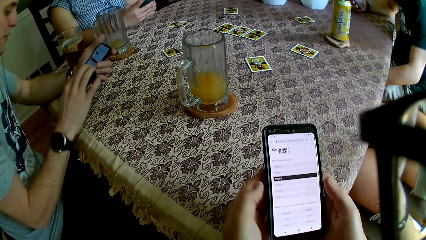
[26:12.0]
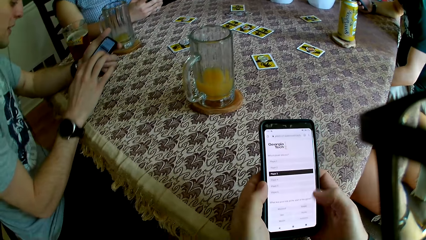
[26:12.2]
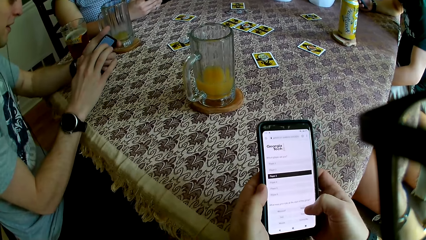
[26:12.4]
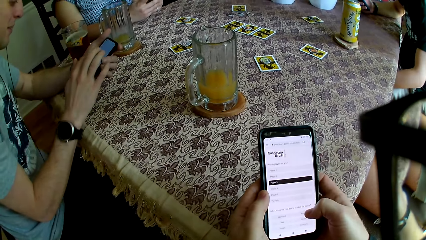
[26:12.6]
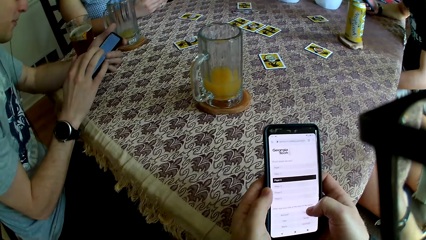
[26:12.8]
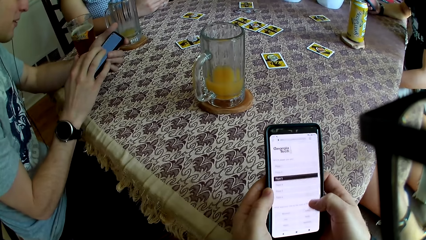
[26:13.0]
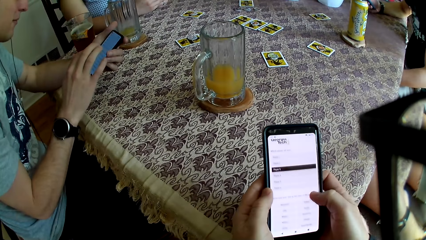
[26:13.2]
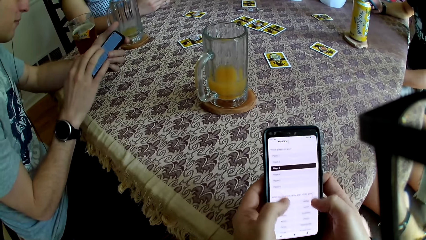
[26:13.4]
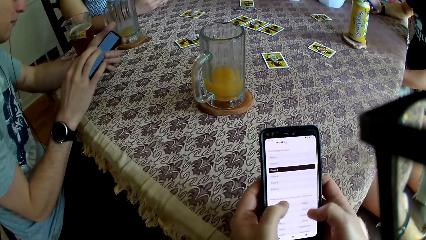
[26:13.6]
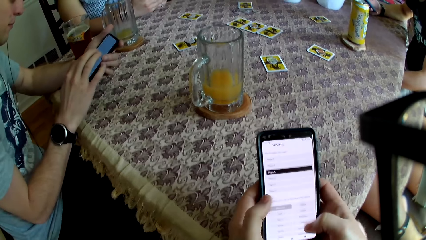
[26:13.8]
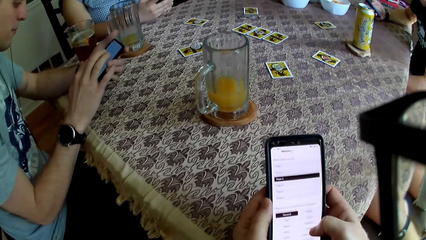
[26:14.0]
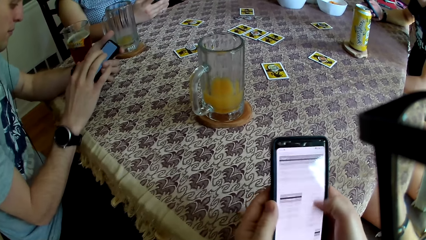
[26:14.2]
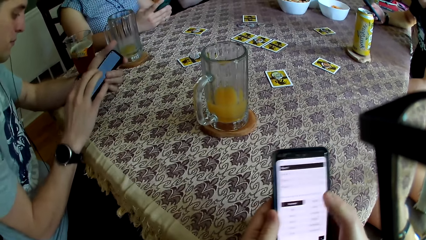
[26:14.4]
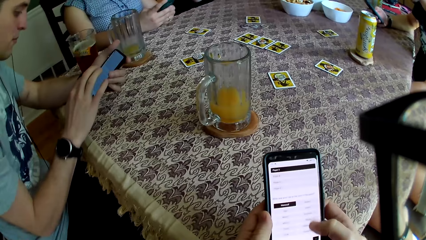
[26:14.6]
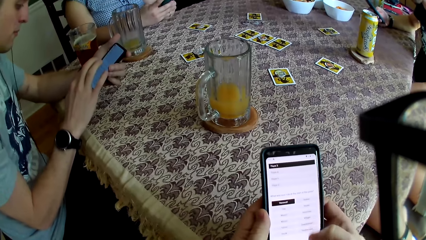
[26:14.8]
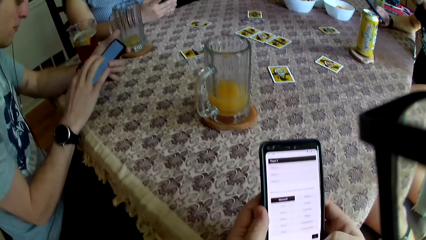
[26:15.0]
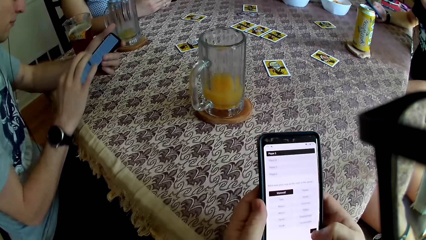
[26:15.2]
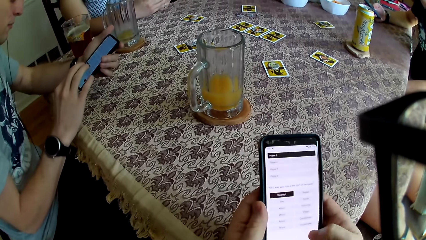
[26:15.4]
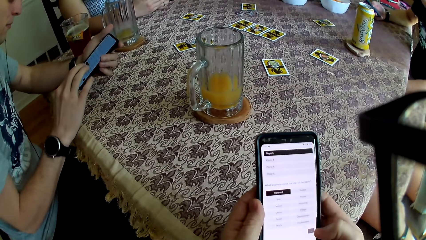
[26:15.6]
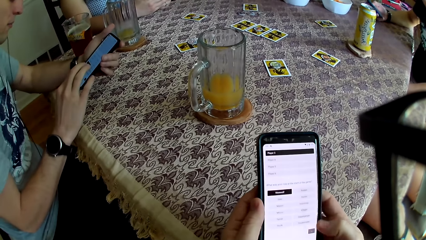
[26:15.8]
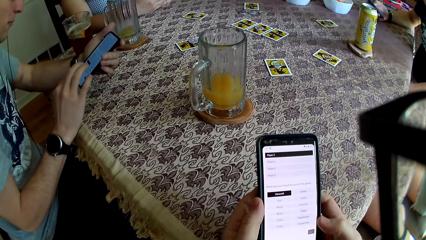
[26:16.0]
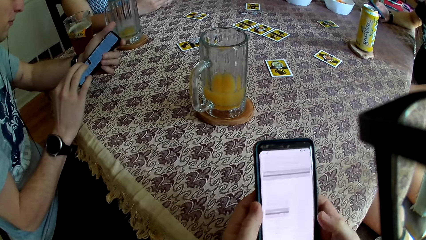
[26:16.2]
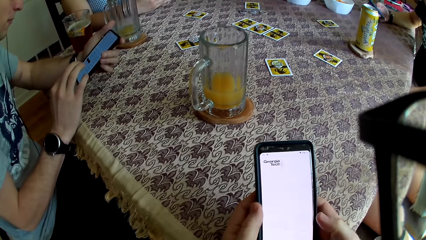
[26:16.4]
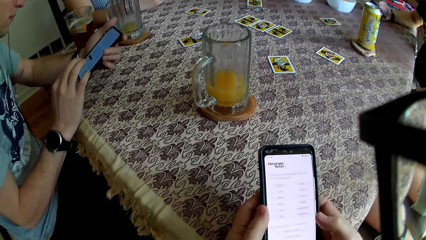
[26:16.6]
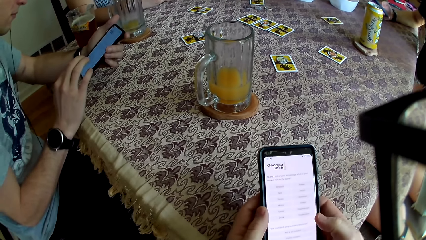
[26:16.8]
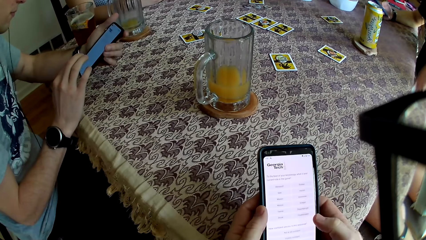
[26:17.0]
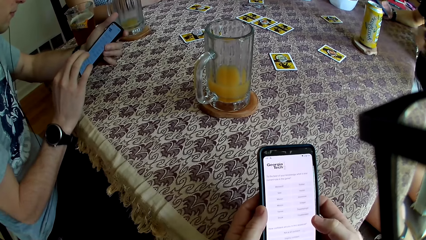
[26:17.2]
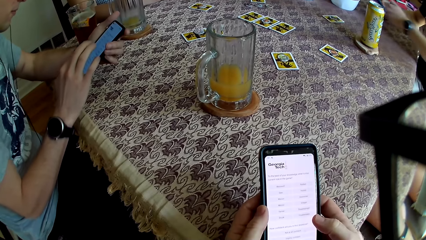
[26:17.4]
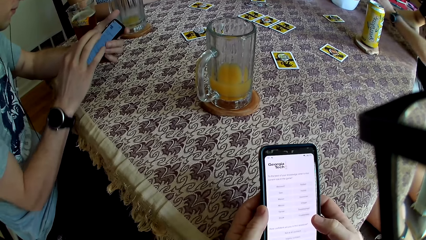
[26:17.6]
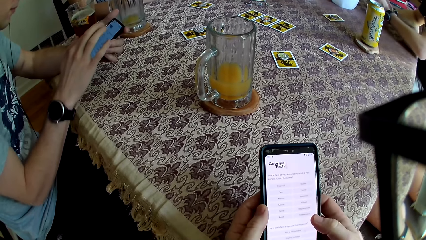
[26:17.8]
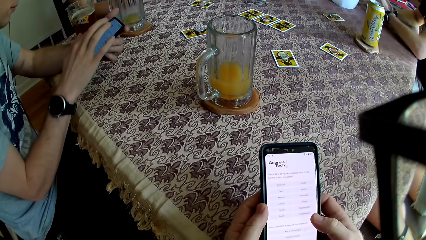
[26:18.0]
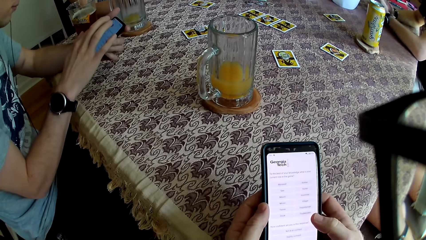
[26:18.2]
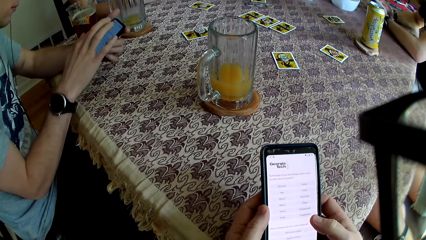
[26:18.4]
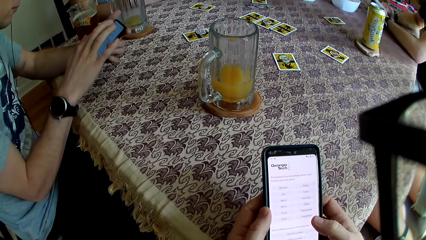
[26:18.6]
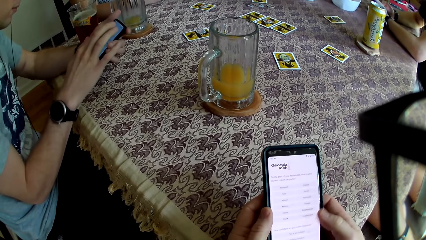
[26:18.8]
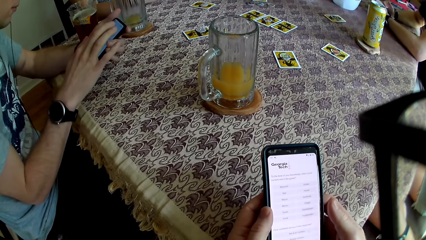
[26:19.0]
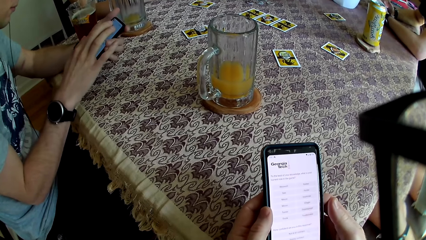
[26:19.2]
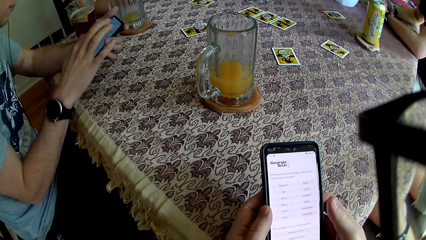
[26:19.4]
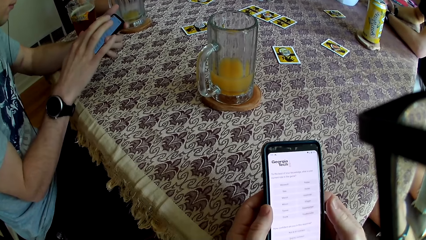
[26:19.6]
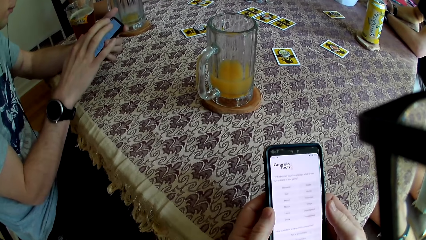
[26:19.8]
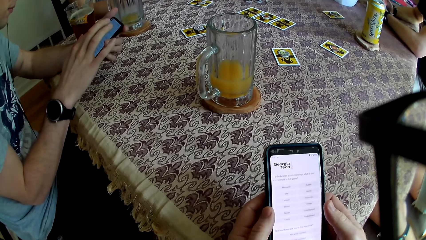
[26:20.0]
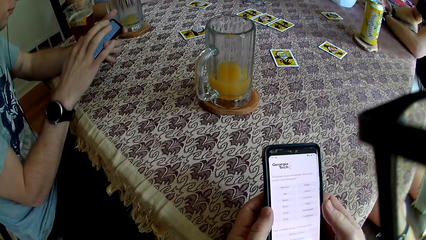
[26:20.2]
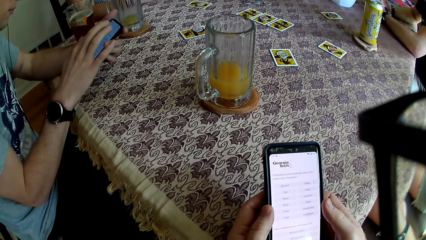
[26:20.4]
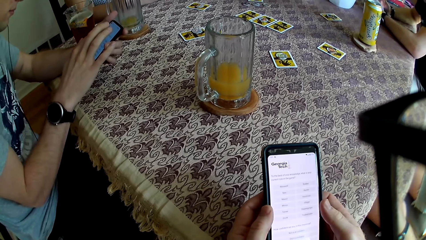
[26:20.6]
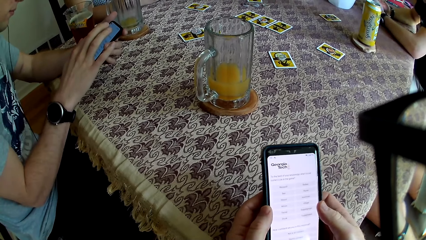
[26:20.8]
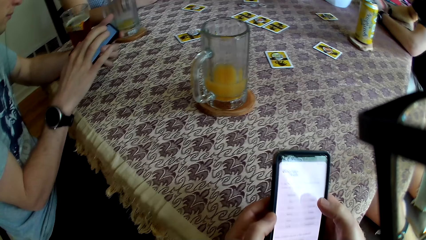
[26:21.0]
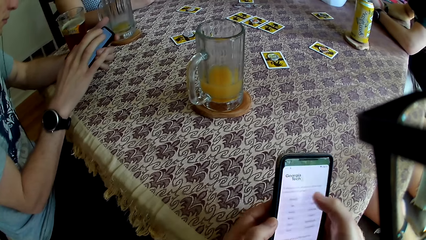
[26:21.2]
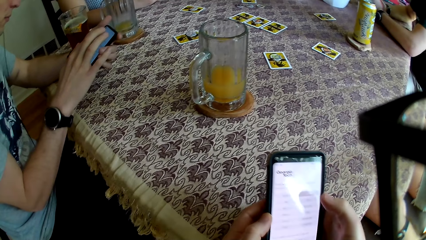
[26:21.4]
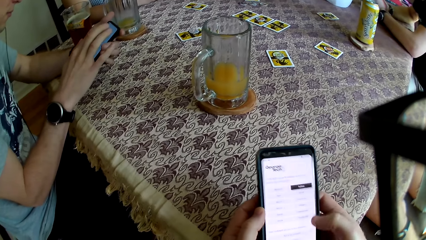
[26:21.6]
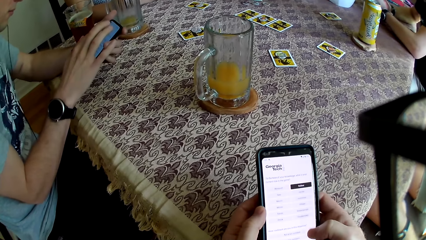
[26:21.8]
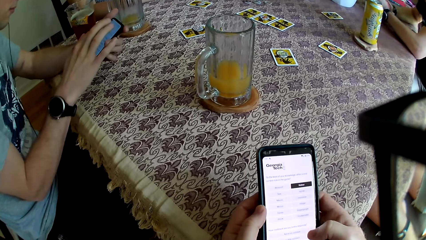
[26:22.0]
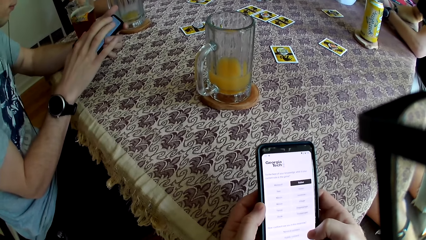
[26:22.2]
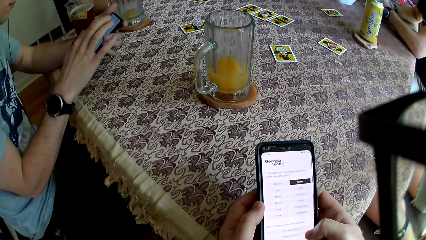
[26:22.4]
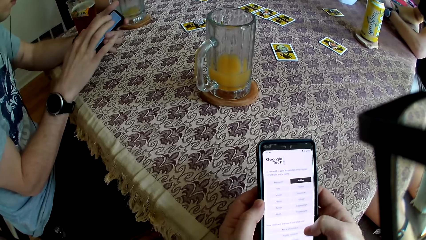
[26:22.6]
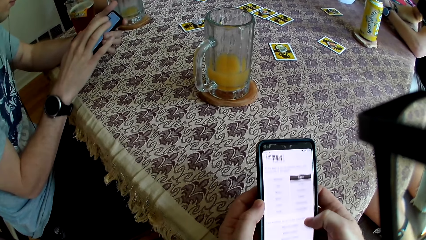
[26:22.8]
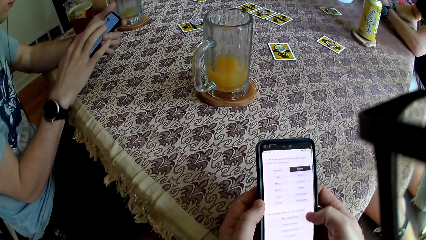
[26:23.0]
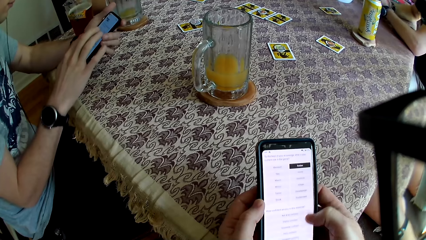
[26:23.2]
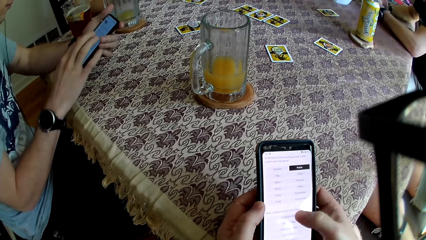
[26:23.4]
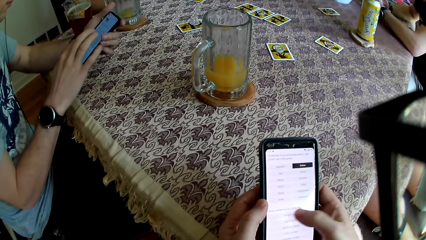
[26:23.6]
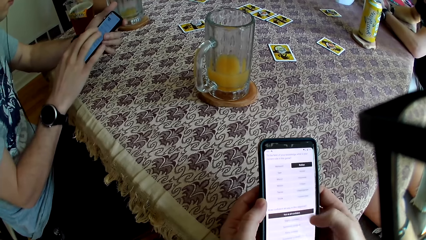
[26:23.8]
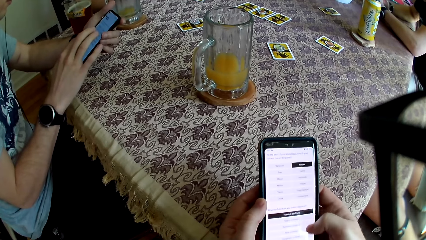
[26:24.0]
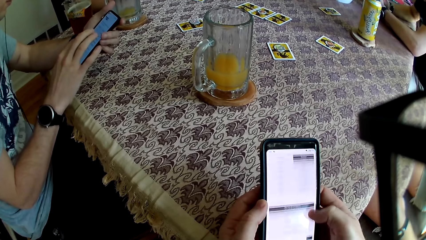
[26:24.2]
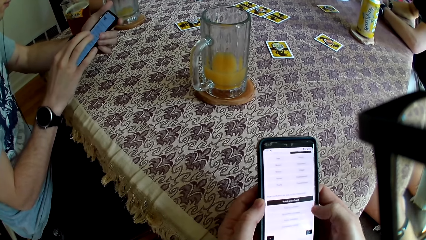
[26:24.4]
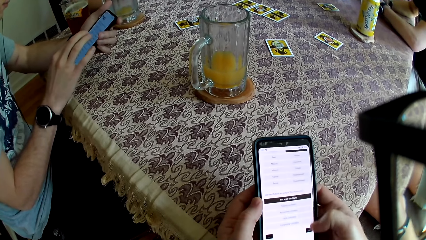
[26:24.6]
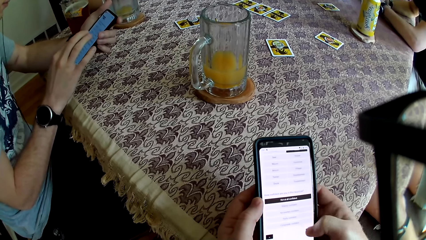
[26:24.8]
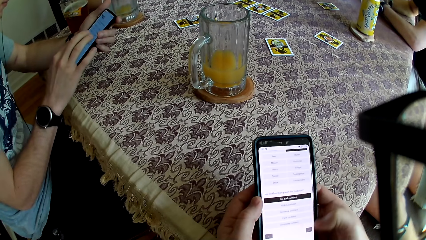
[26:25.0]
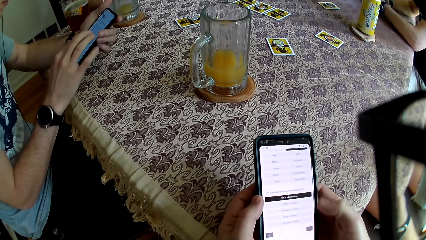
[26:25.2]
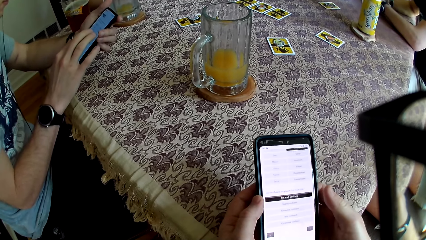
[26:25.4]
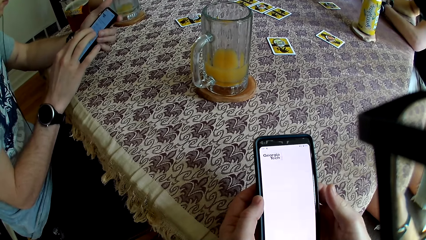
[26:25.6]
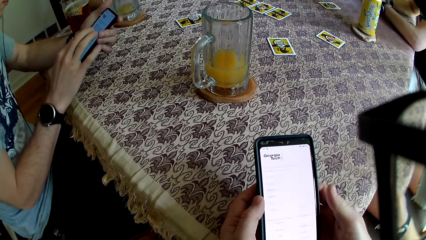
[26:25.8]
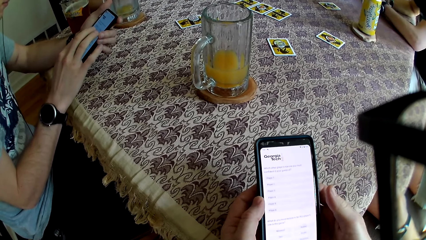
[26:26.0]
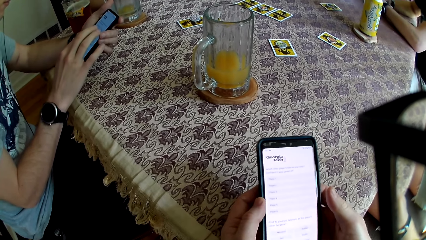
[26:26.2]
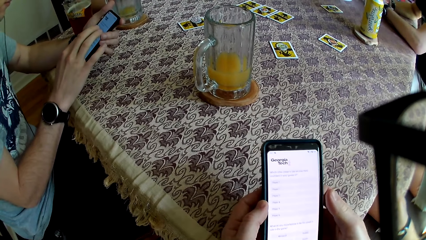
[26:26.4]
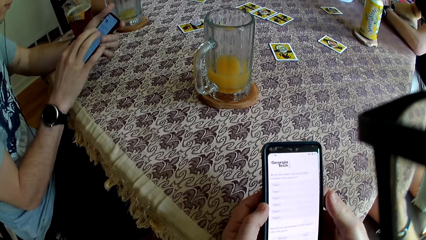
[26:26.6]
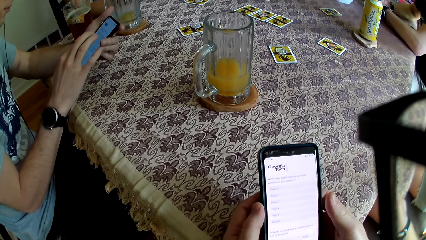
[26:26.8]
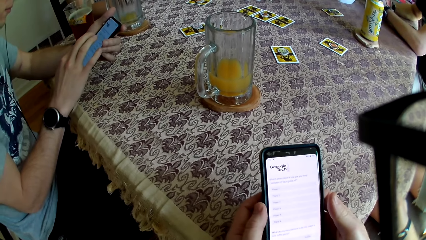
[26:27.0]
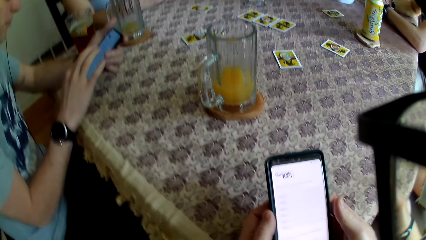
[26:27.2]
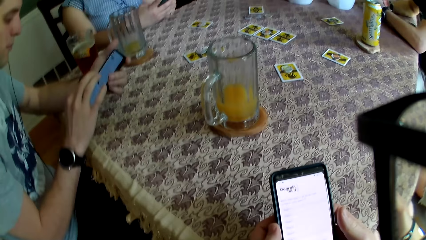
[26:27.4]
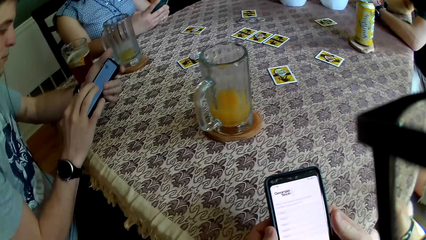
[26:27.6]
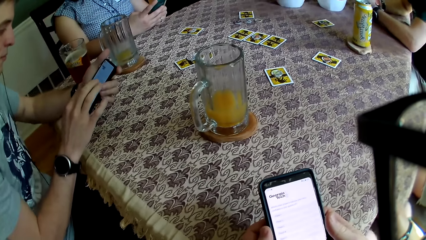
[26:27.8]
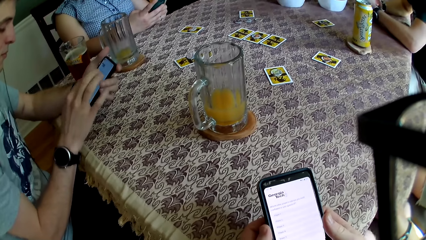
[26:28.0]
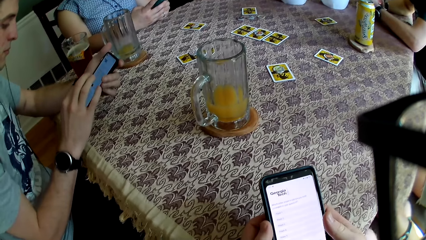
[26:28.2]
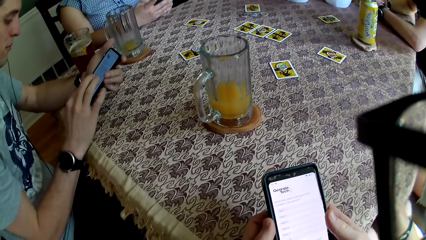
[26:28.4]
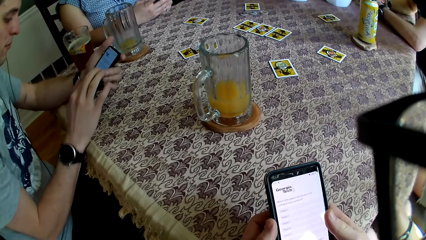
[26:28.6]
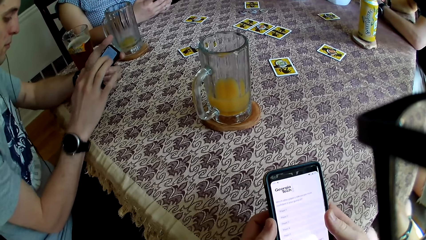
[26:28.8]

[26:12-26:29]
A man uses the phone. The camera wearer uses the phone. The man operates a phone with both hands.
